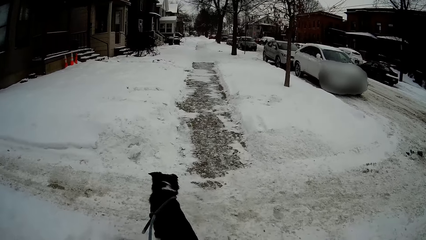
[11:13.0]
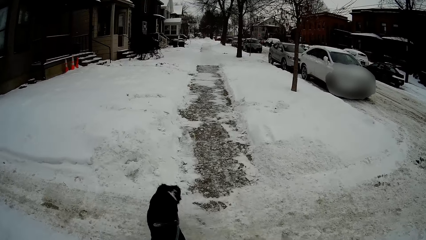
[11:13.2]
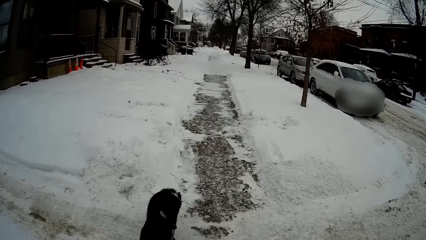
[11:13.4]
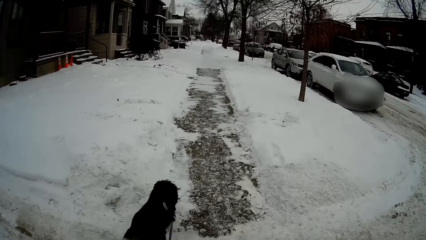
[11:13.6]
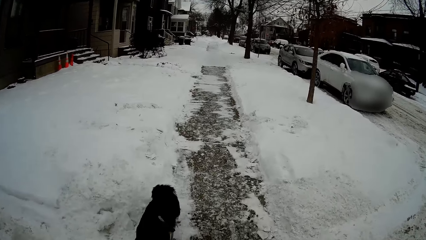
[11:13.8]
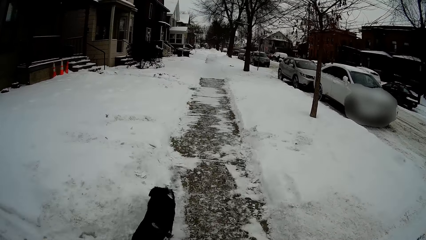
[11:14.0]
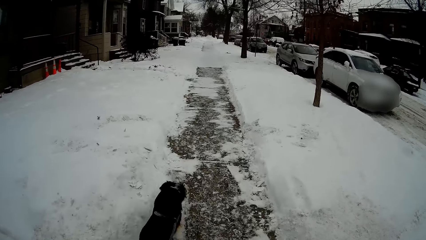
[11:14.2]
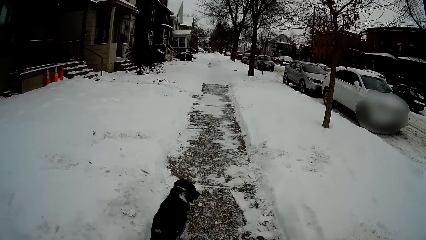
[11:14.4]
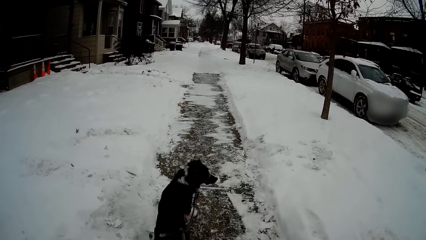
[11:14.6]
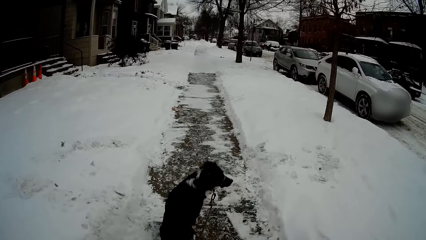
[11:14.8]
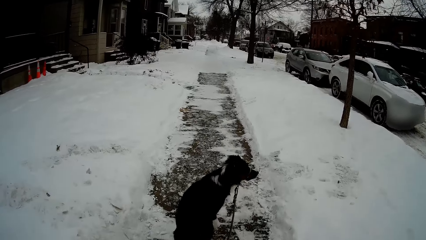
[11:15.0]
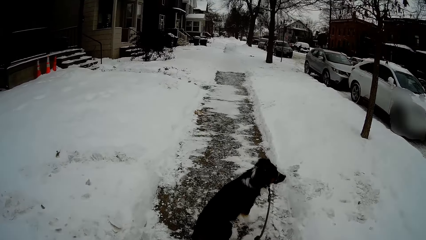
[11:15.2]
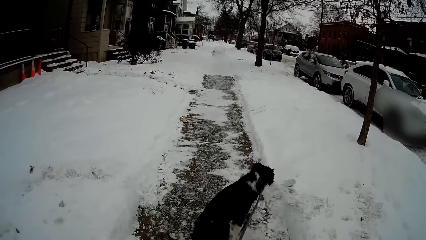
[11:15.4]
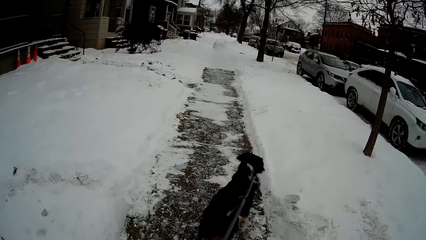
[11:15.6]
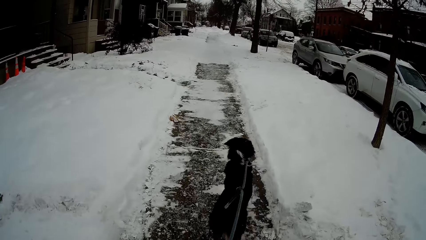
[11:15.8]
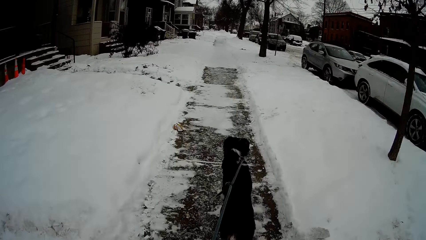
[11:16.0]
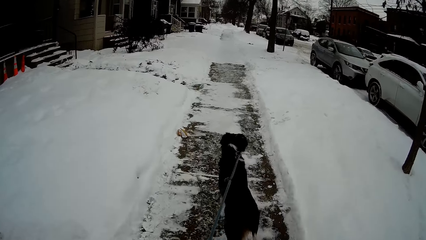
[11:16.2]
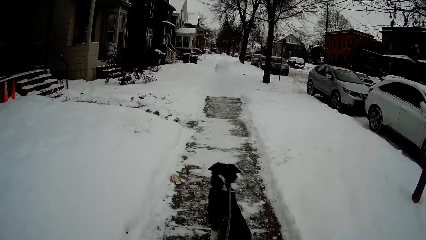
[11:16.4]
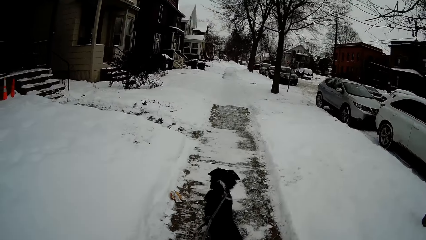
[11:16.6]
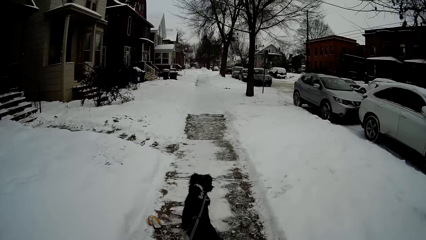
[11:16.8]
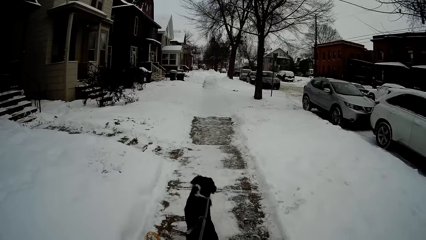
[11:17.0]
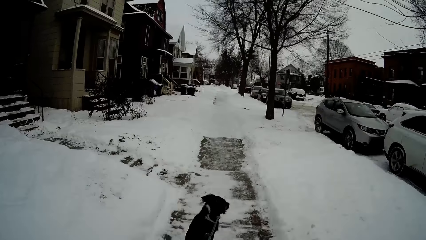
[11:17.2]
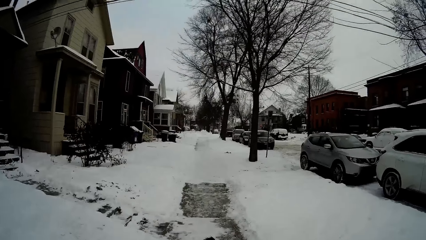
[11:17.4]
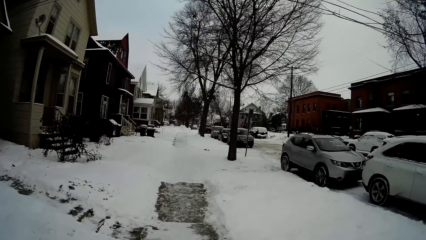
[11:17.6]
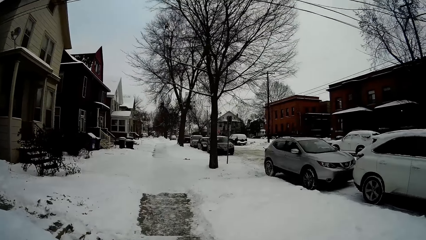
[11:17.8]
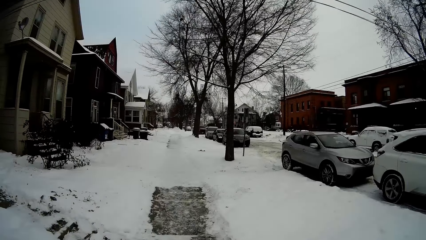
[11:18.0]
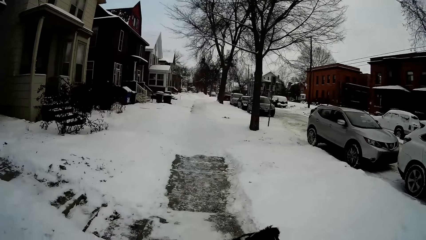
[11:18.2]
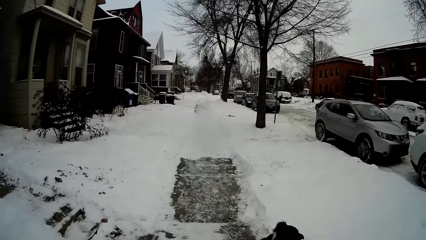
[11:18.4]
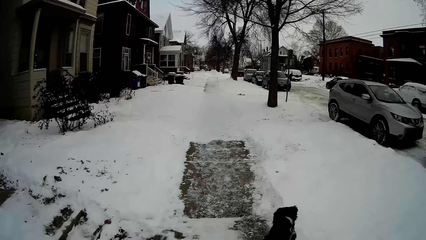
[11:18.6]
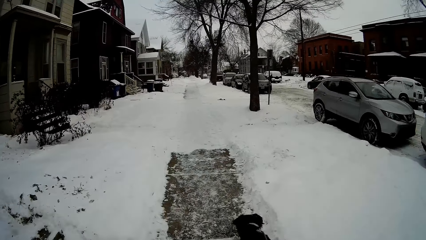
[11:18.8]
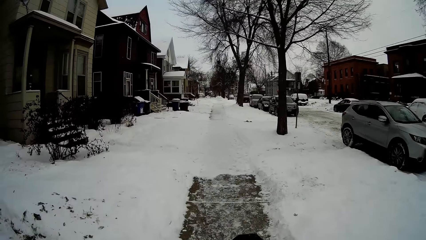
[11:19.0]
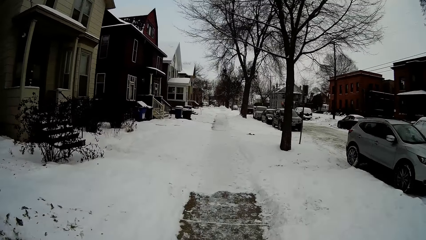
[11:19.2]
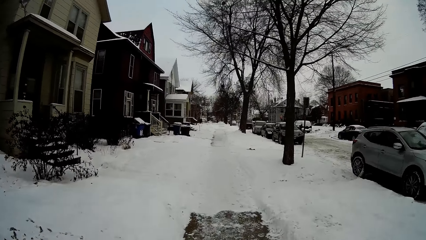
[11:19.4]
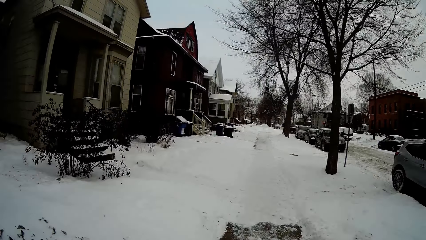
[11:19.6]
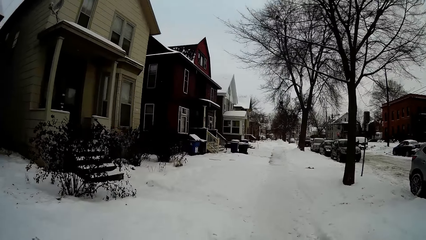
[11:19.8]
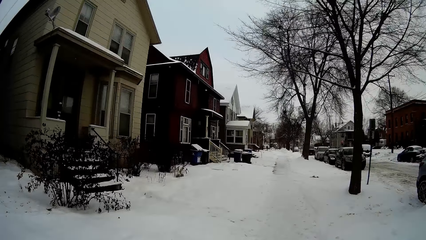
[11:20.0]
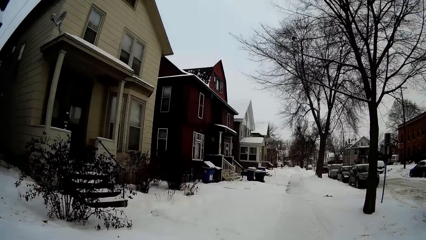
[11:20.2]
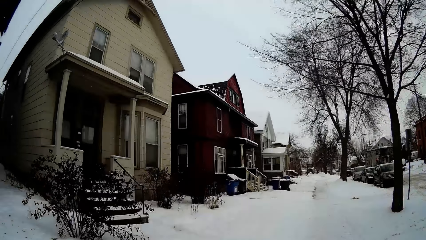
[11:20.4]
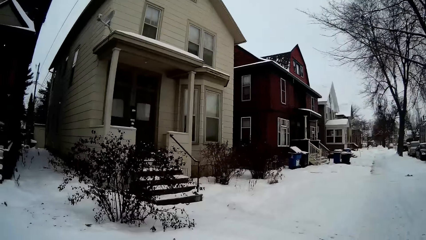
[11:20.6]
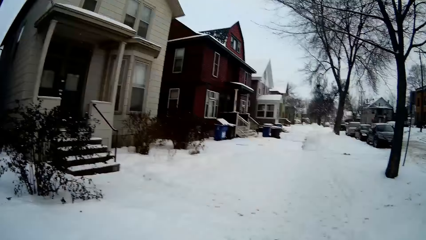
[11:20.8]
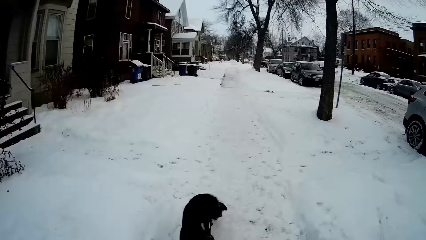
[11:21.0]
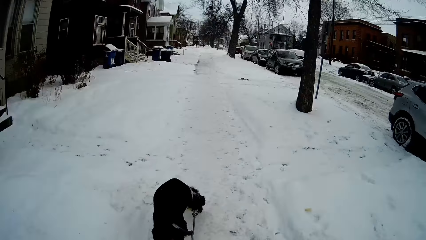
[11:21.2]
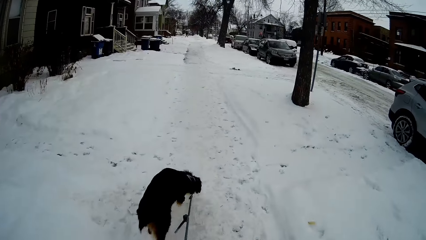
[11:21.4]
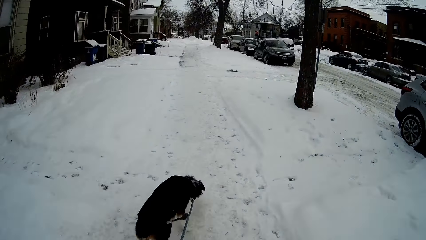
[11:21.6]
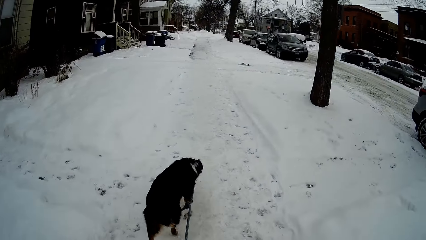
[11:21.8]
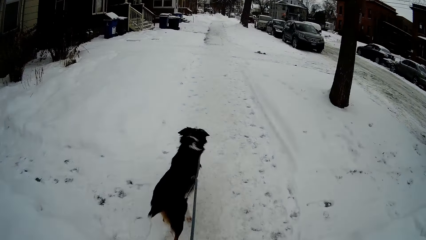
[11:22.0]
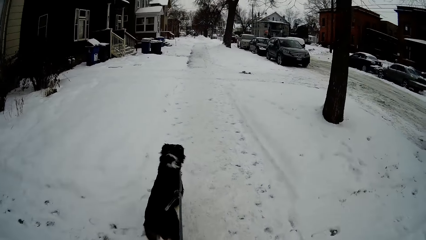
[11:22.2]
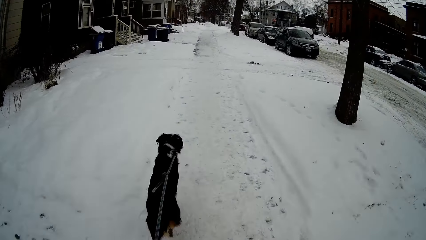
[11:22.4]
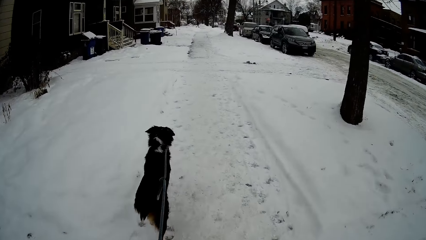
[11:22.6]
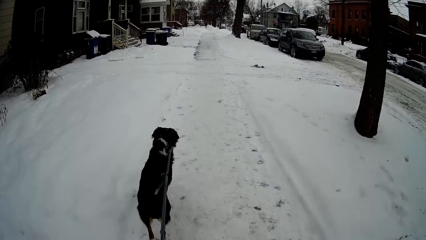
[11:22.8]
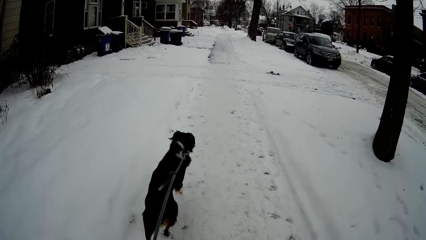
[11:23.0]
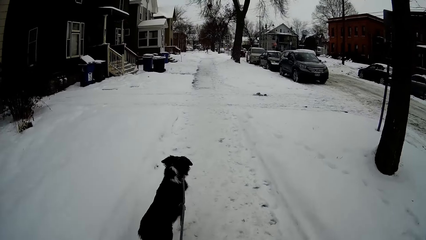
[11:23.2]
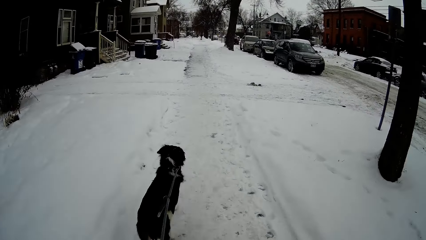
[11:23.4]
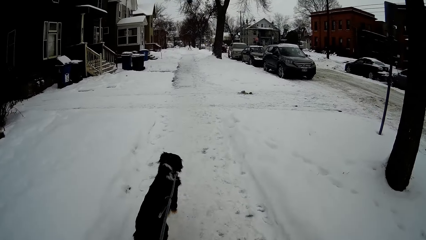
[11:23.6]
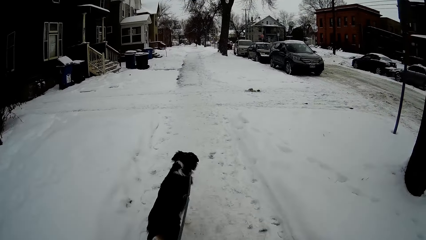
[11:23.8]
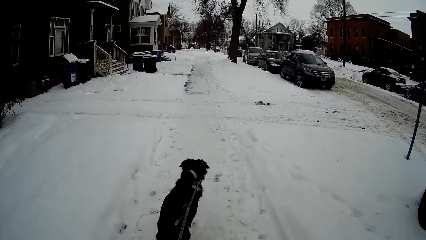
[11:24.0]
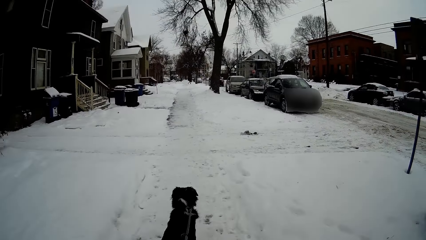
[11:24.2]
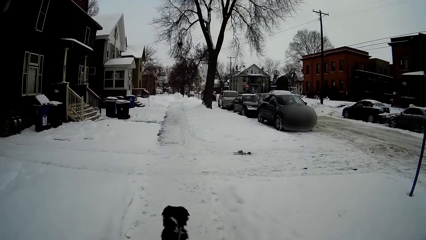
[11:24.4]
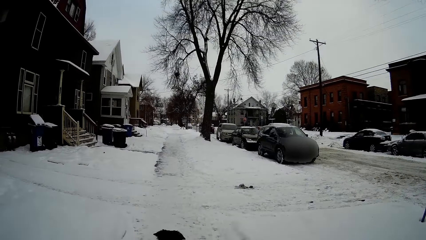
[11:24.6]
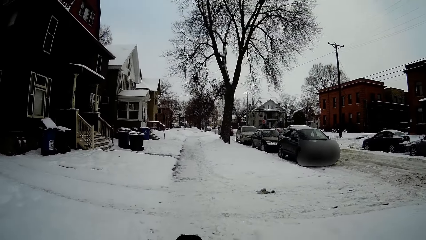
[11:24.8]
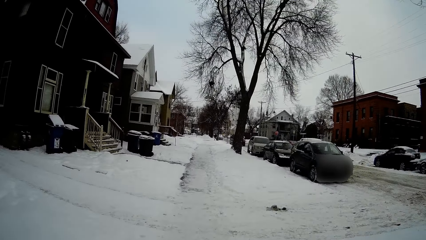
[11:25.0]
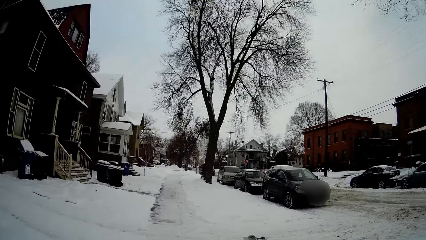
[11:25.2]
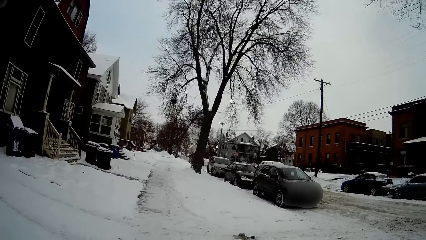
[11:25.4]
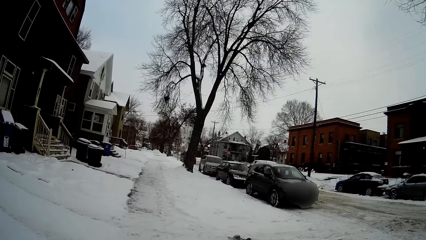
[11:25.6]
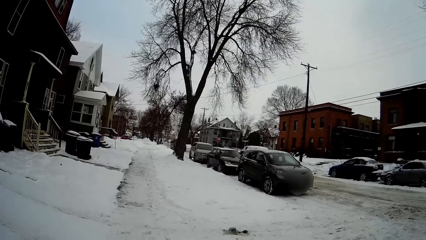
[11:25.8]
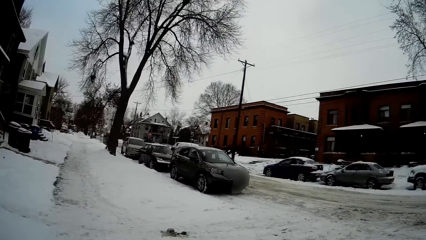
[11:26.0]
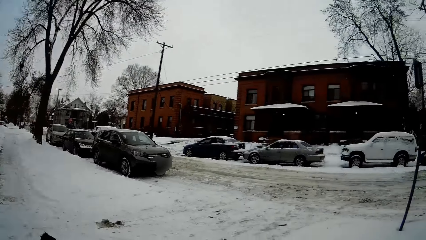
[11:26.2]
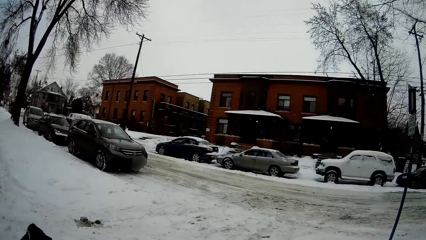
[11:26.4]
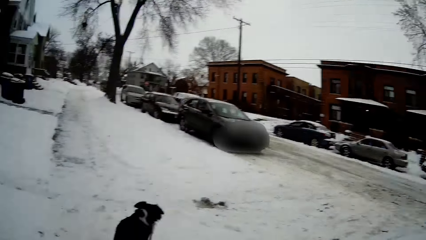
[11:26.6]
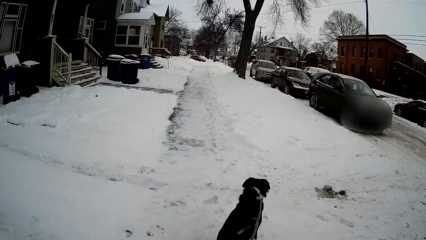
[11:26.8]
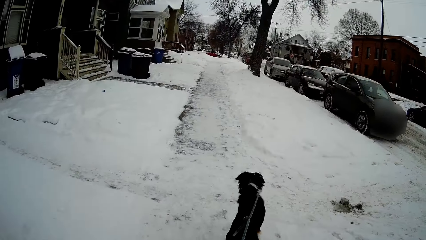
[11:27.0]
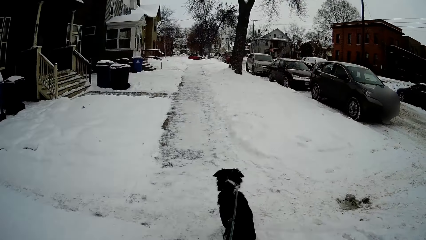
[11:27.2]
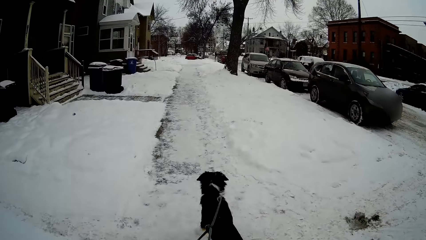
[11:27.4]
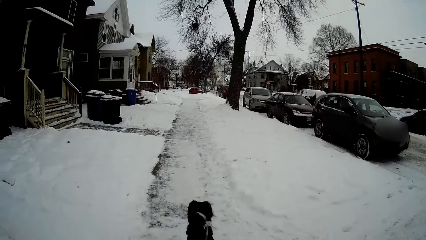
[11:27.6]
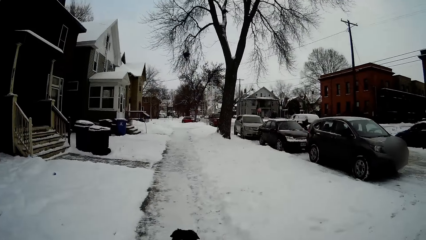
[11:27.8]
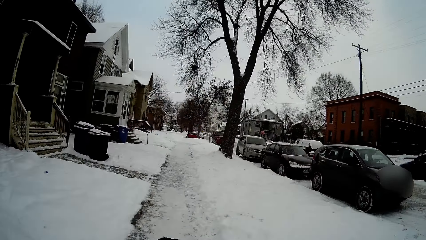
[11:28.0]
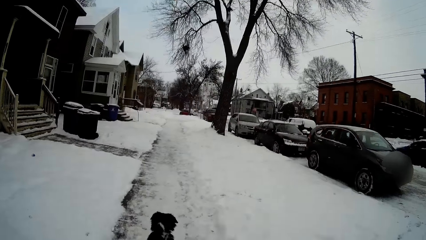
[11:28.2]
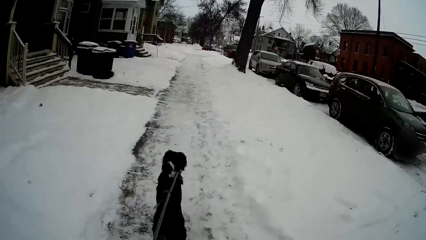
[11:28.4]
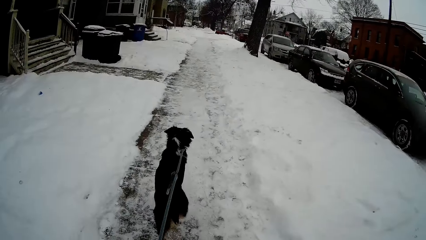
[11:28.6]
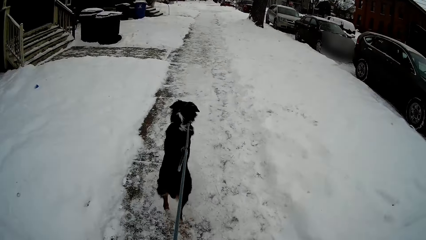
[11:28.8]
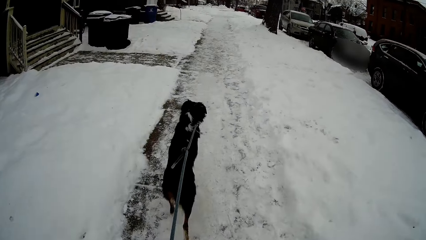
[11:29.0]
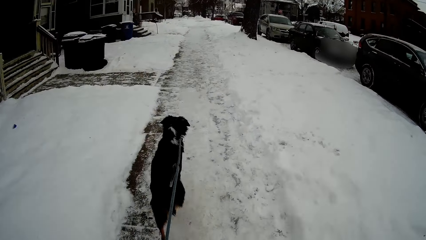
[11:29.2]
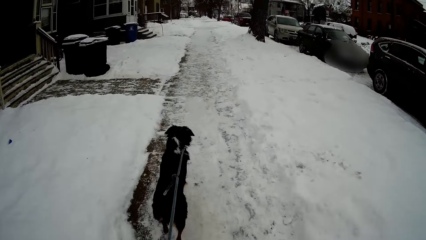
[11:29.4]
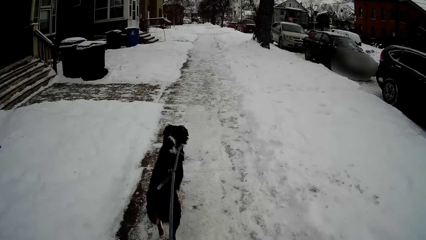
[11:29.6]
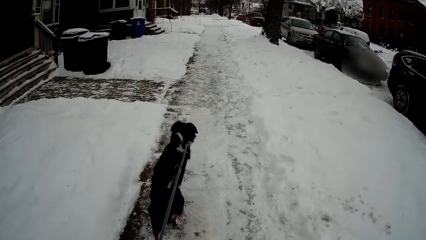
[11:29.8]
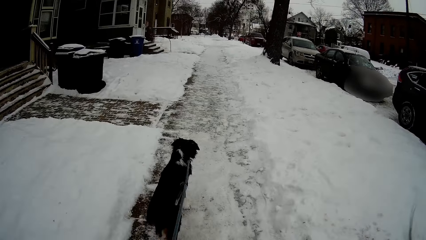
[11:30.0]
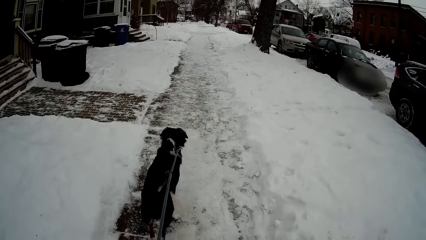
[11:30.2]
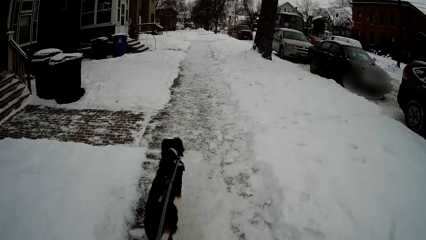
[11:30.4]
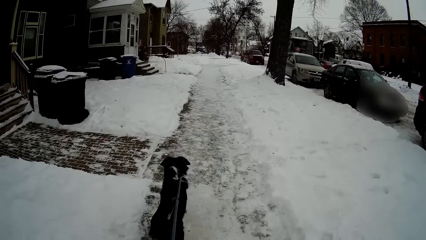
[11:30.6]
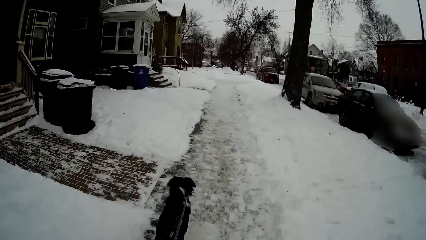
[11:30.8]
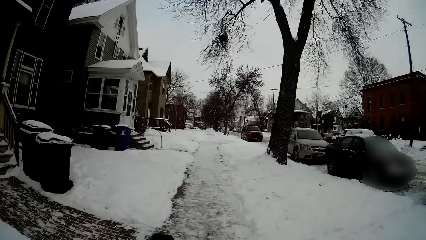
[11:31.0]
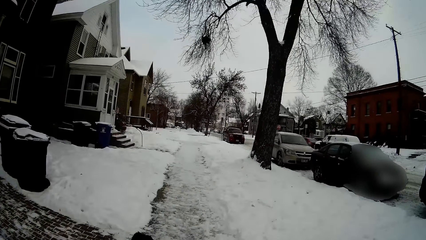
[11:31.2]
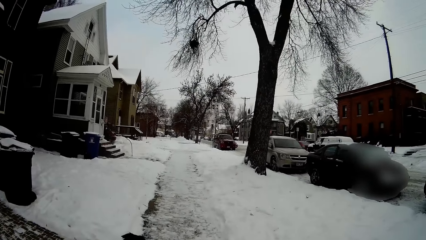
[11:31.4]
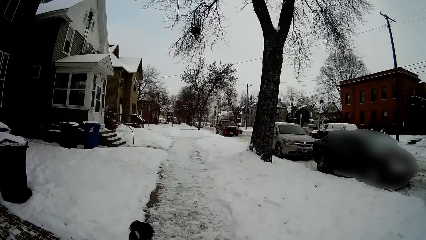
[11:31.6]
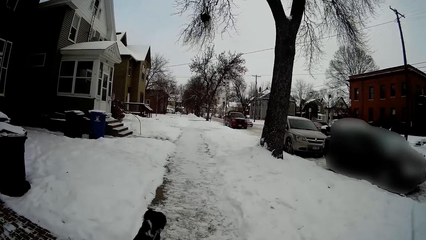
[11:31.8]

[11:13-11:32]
The camera wearer walks on the ice. They look on the building. They look at the dog.
